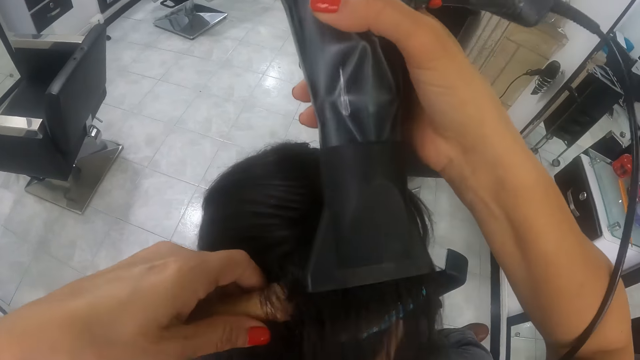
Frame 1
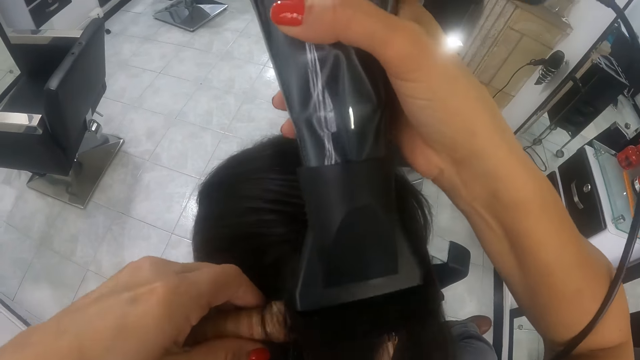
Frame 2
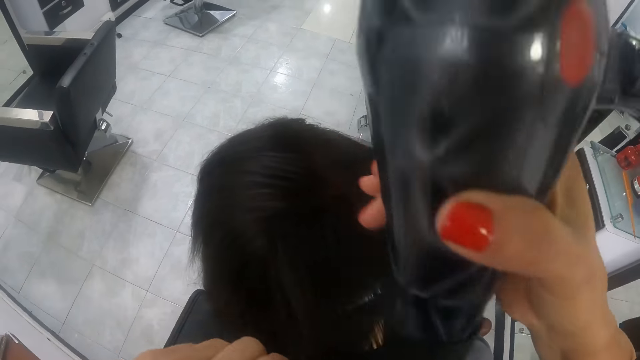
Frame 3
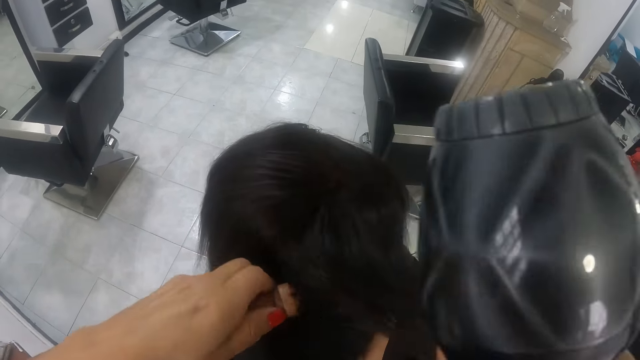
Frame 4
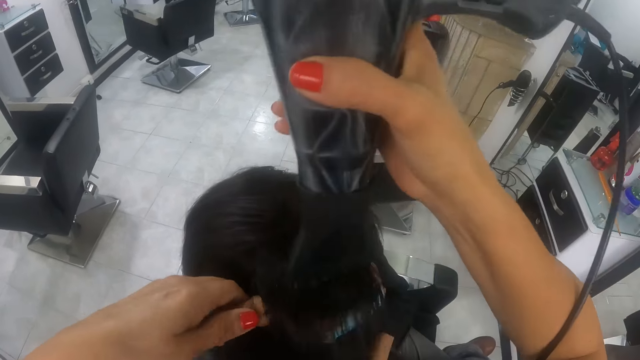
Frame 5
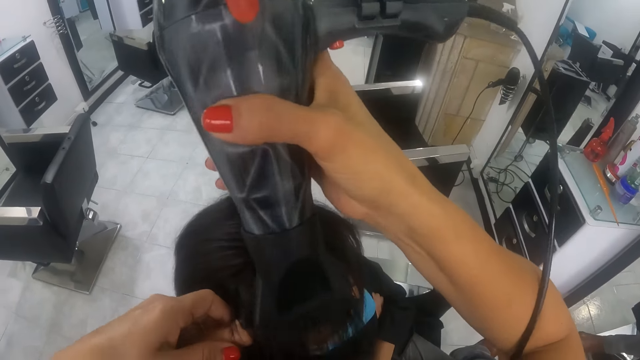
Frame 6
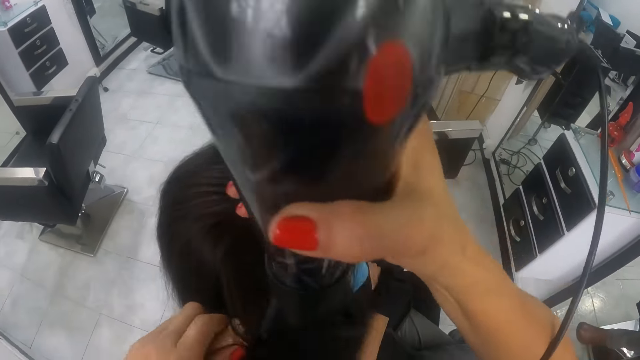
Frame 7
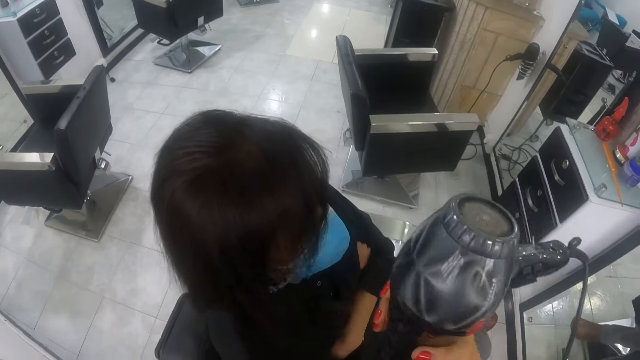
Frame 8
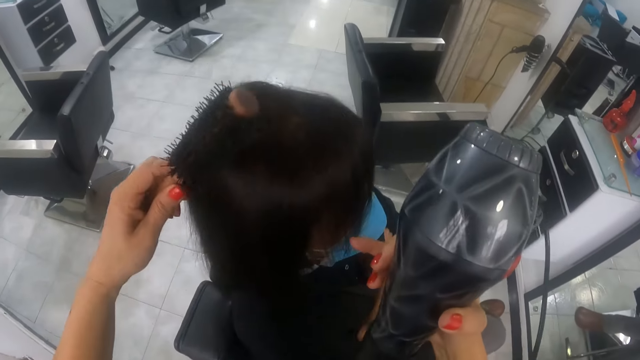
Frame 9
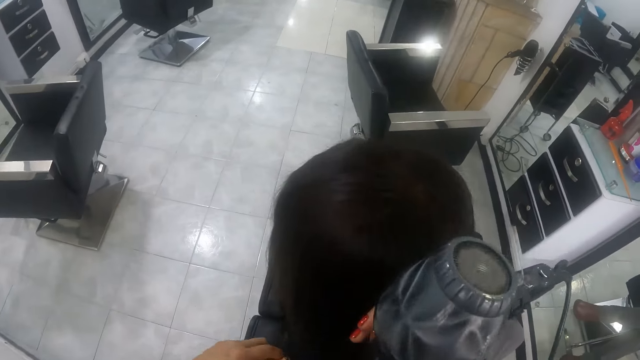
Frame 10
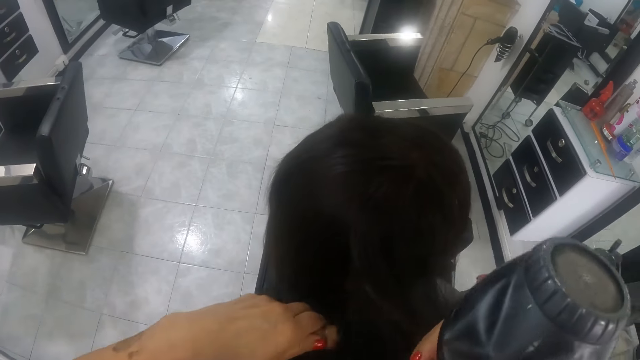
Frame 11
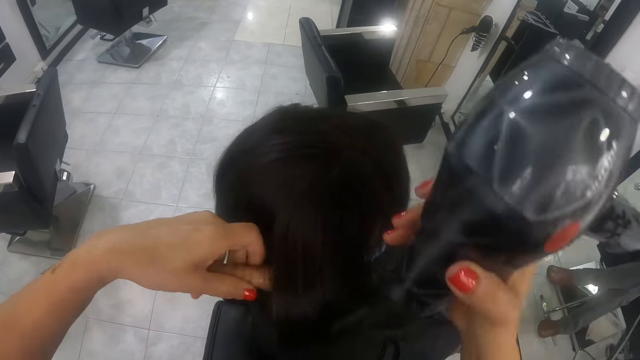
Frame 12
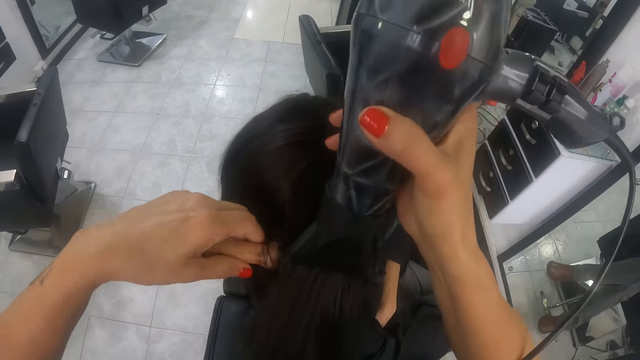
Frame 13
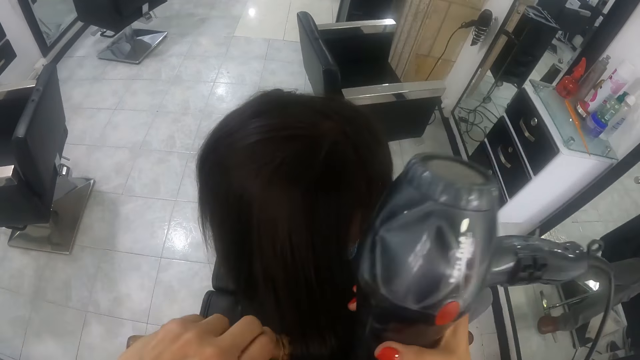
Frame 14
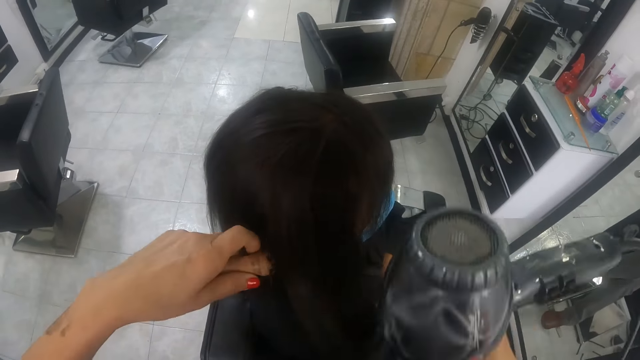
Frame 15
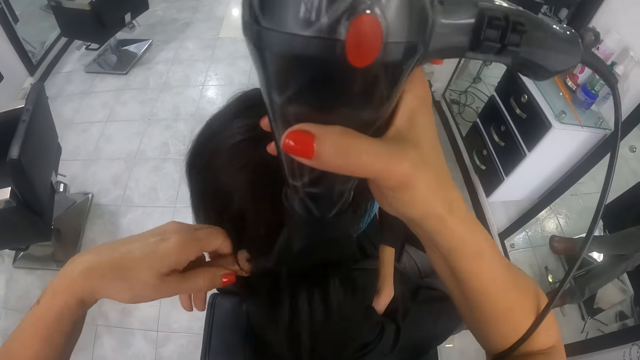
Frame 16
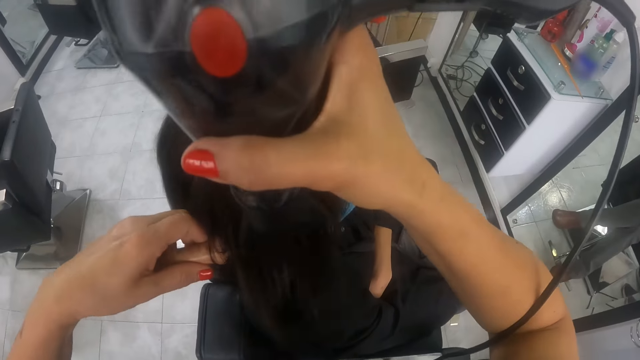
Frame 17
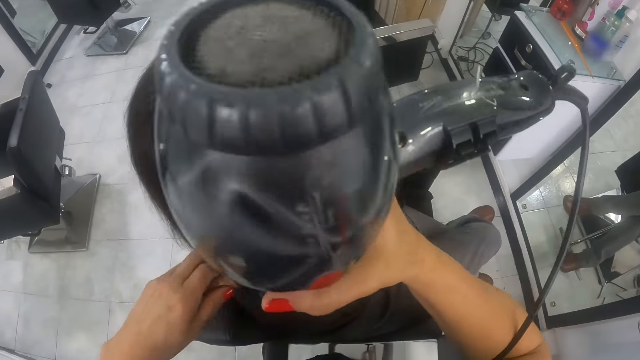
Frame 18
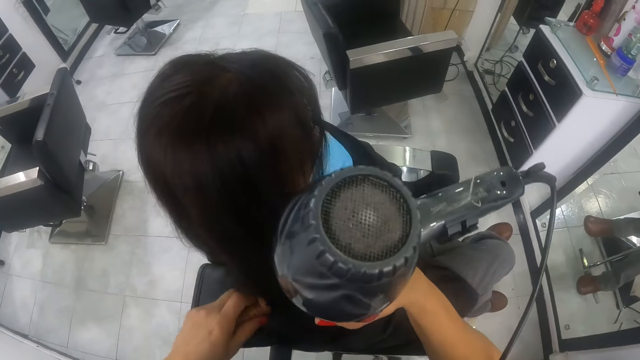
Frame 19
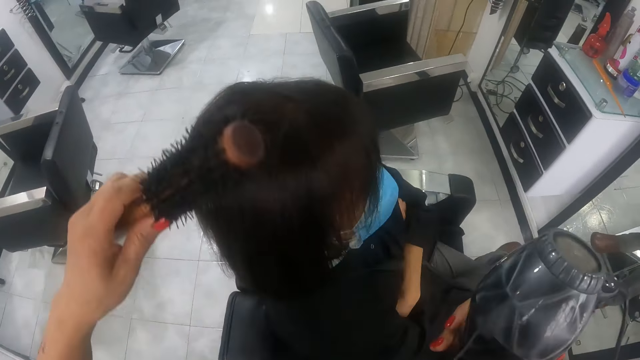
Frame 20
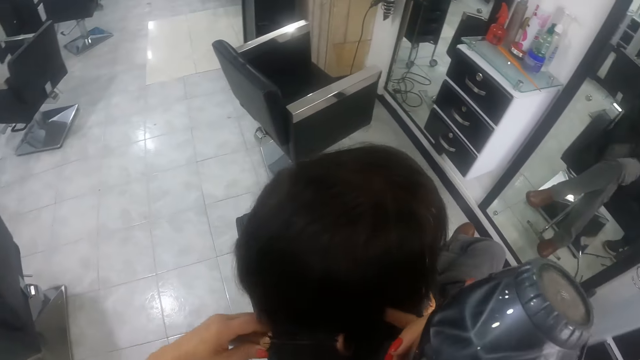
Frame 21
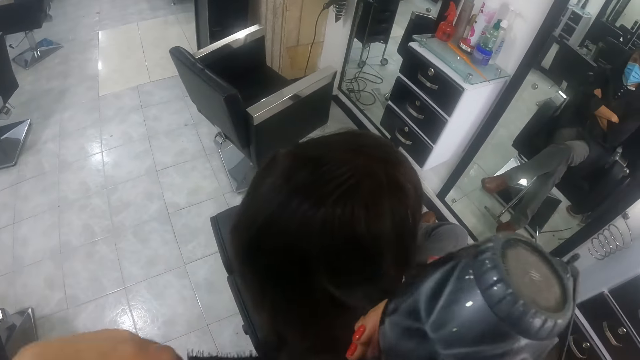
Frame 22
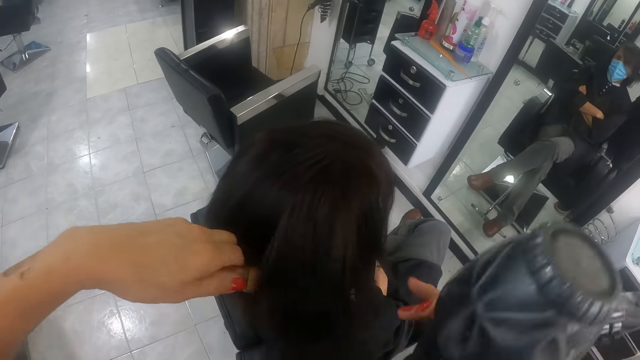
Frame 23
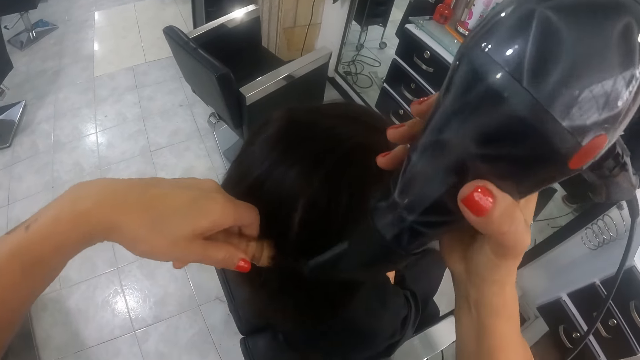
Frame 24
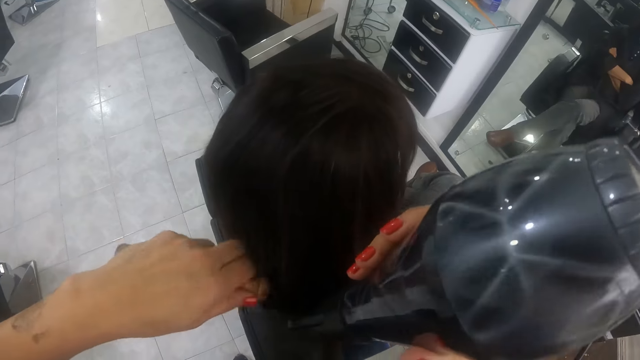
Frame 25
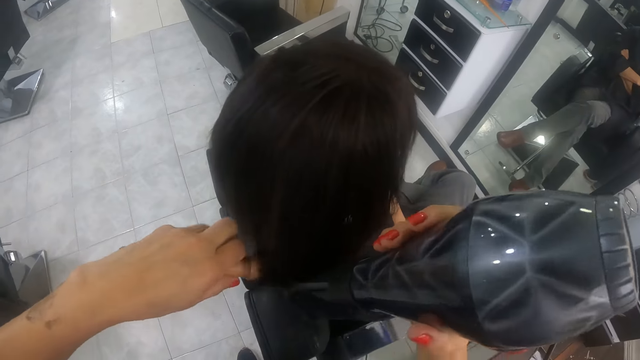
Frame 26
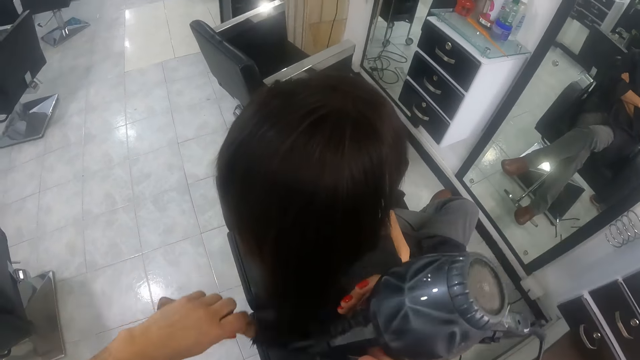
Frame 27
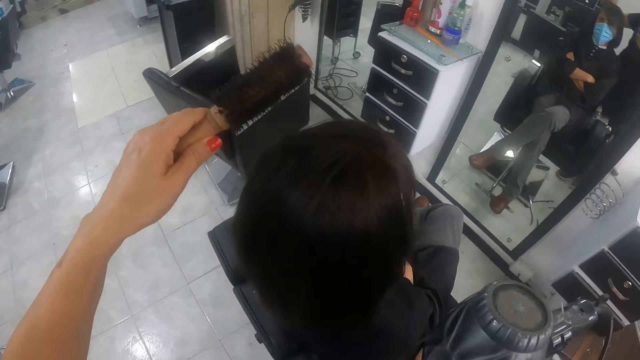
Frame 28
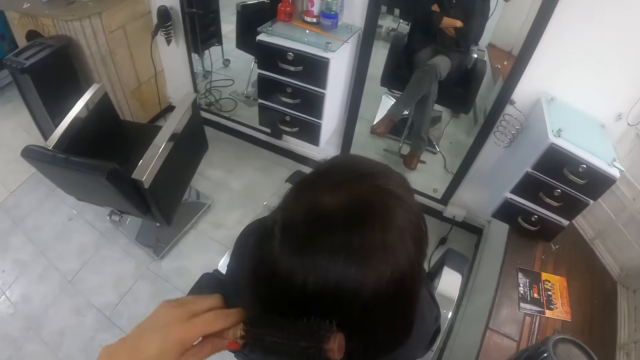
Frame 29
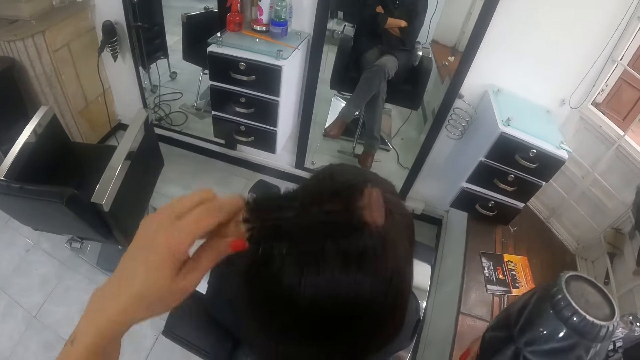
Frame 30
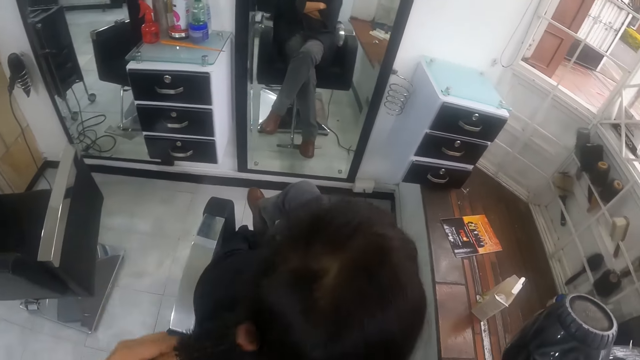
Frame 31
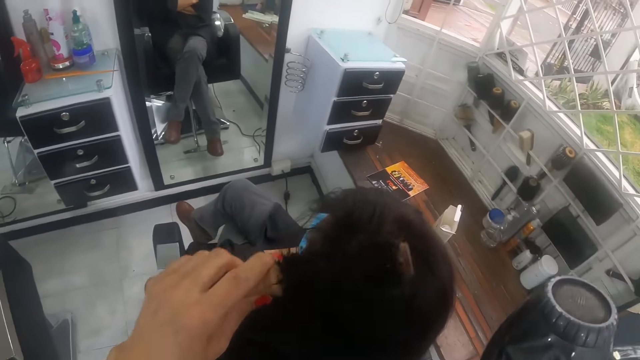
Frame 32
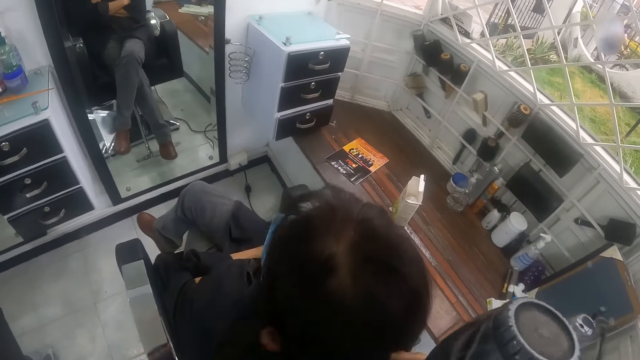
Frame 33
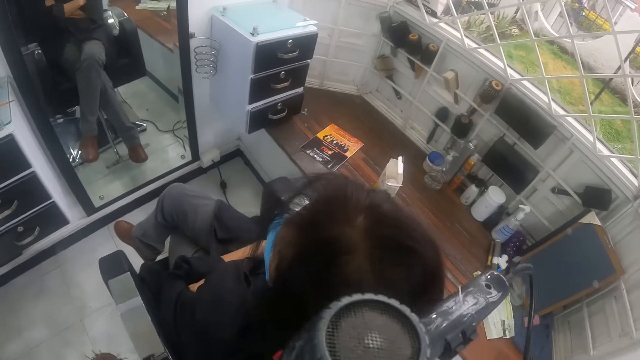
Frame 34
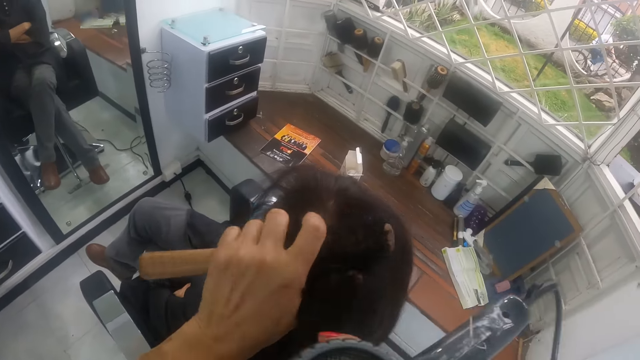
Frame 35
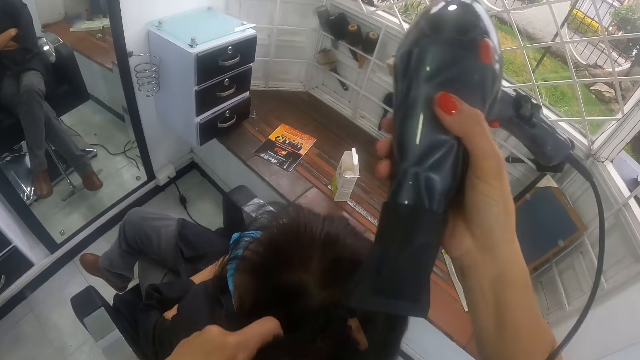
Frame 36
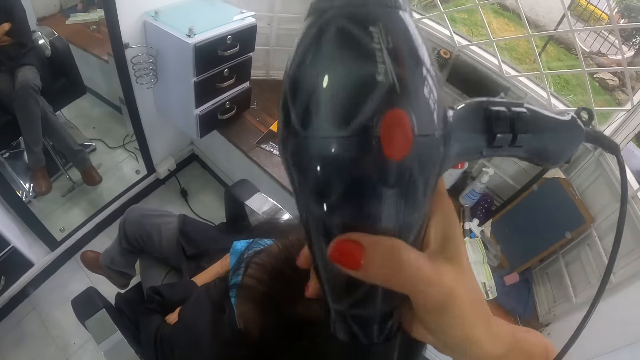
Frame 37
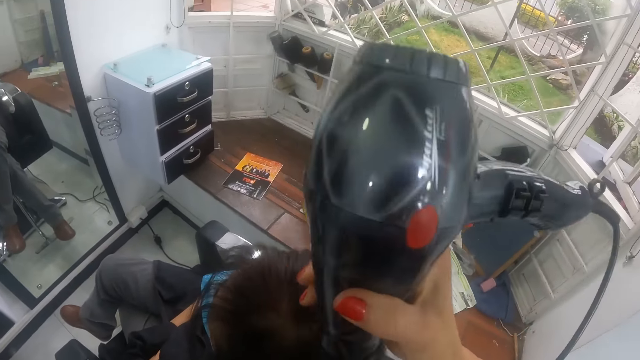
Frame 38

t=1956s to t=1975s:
The camera wearer blows a woman's hair. They blow the woman's hair again. They comb the hair. They blow the woman's hair. They comb the hair. They blow the woman's hair. They comb the hair.

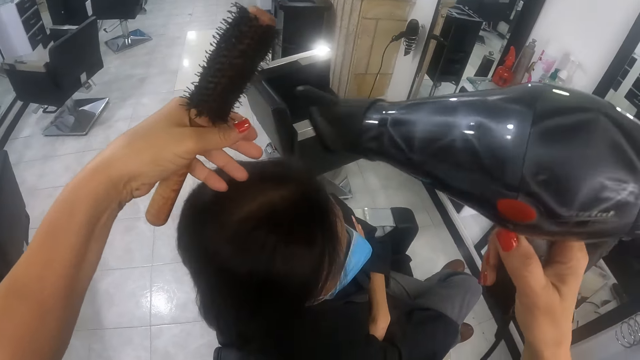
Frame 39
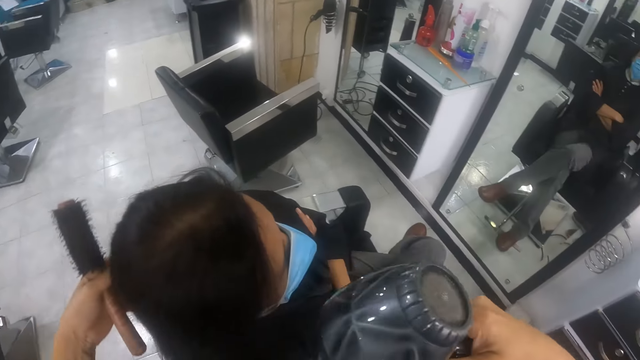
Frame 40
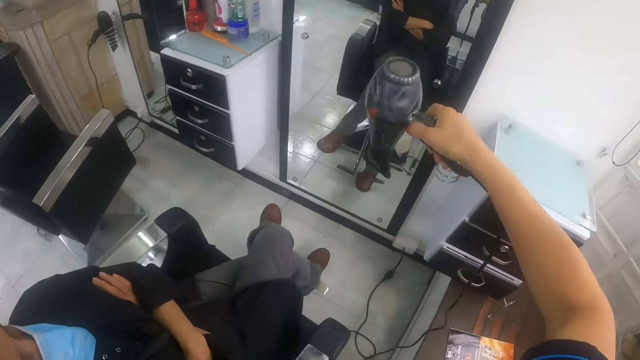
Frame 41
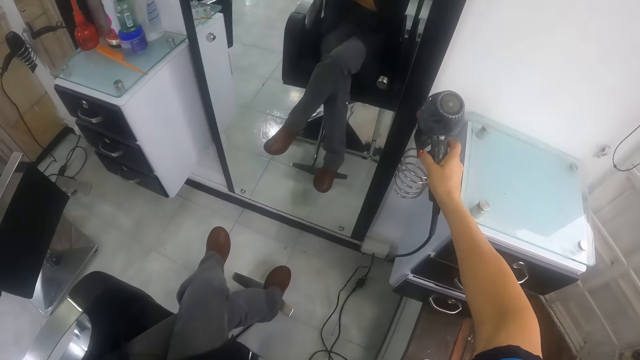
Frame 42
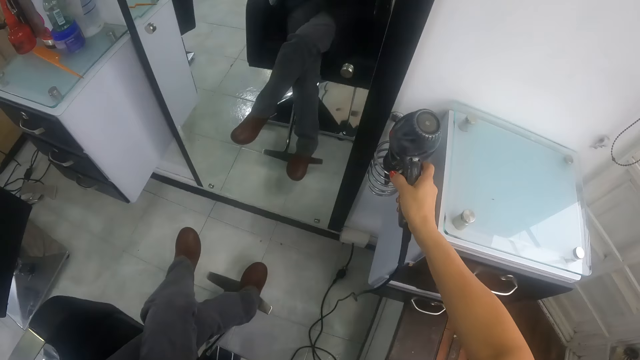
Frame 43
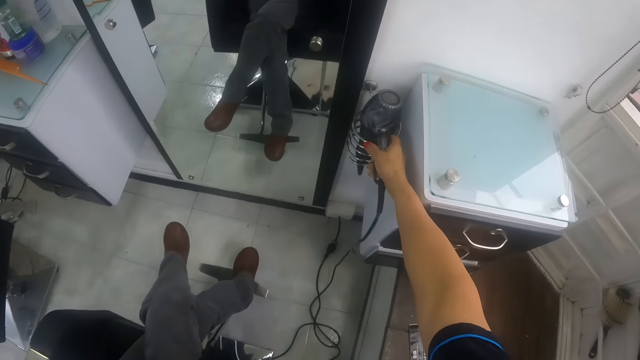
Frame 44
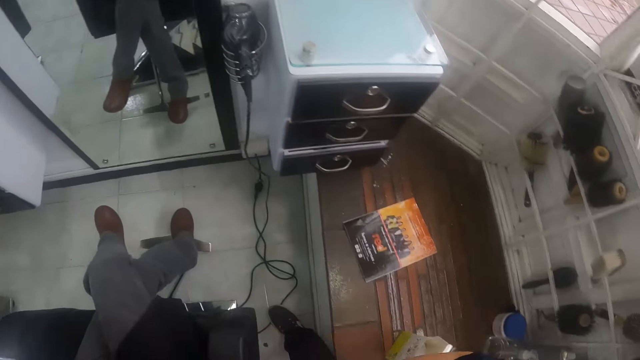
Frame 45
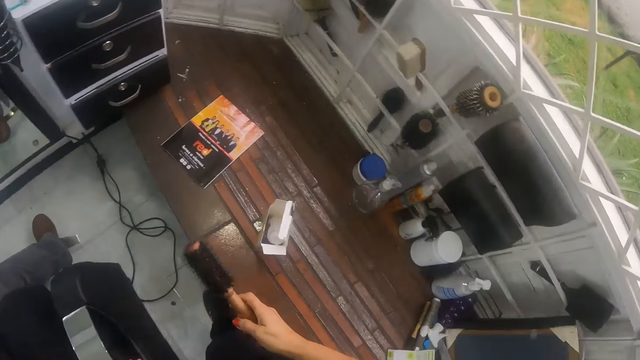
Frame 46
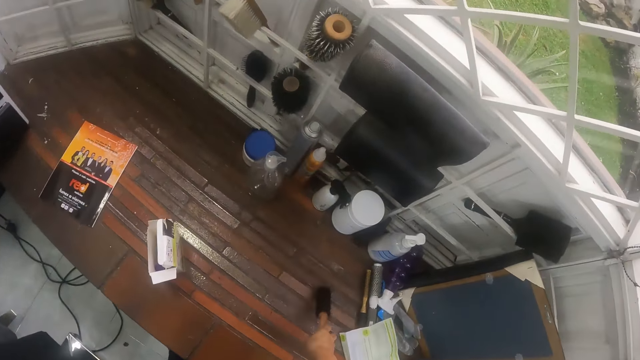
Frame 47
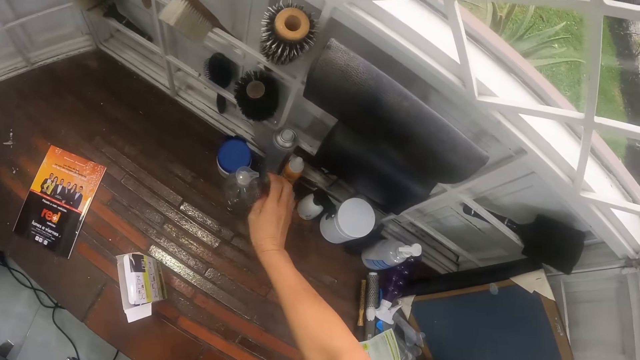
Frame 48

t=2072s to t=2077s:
The camera wearer drops the hair dryer in a hair dryer rack with her right hand. She drops the brush on a table with her right hand.
